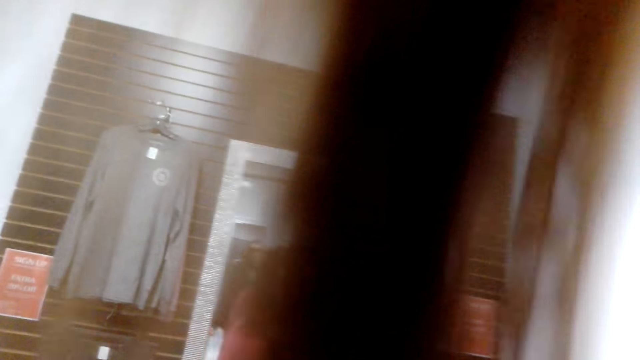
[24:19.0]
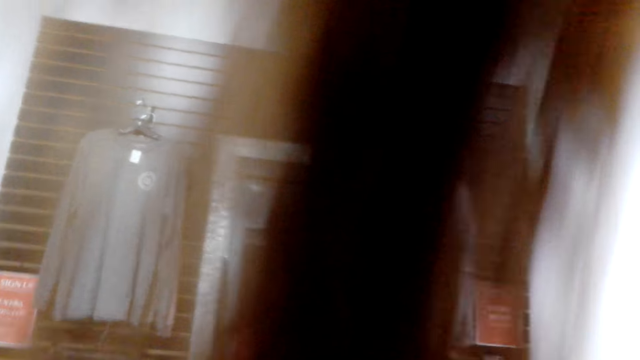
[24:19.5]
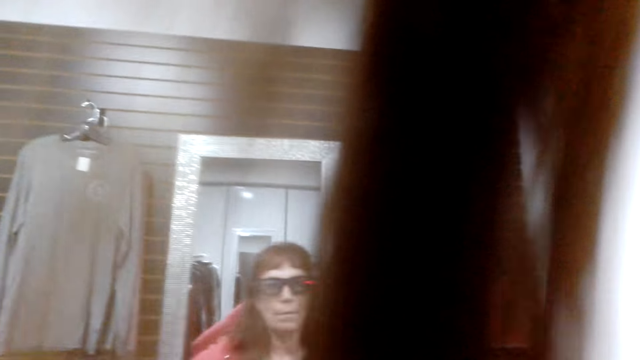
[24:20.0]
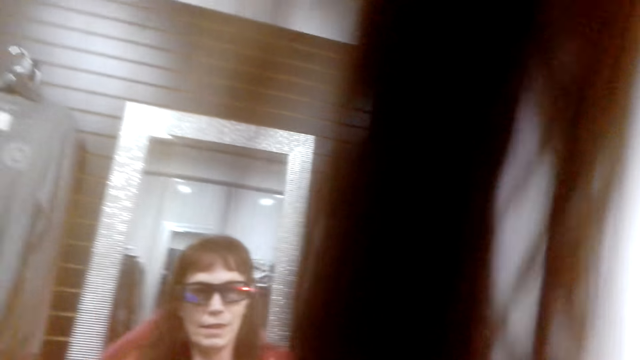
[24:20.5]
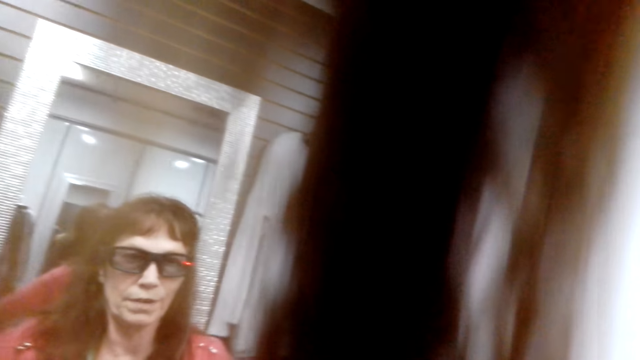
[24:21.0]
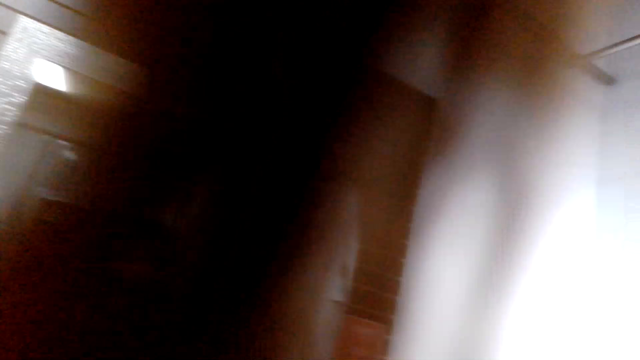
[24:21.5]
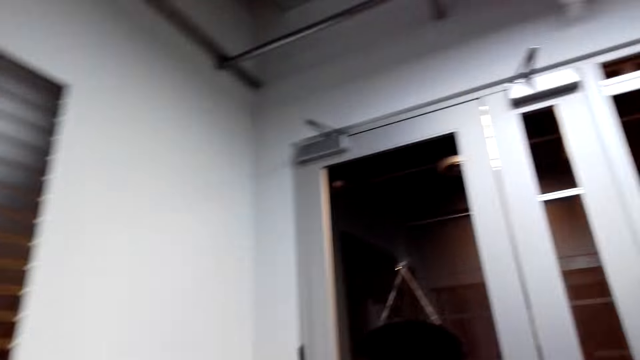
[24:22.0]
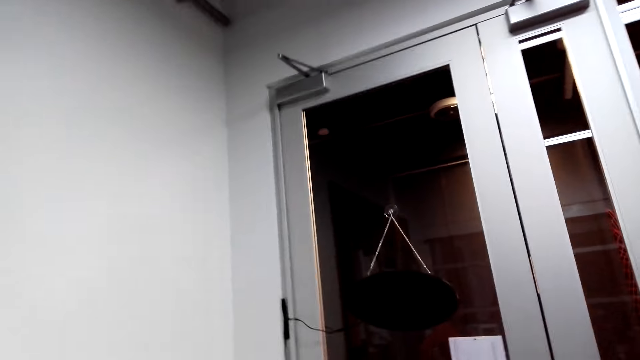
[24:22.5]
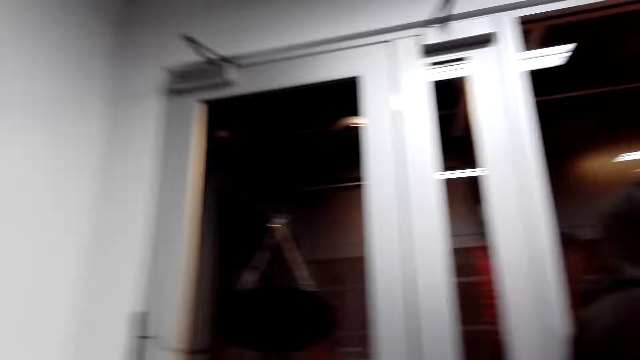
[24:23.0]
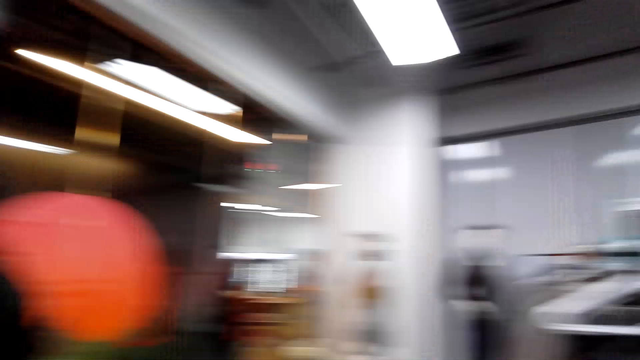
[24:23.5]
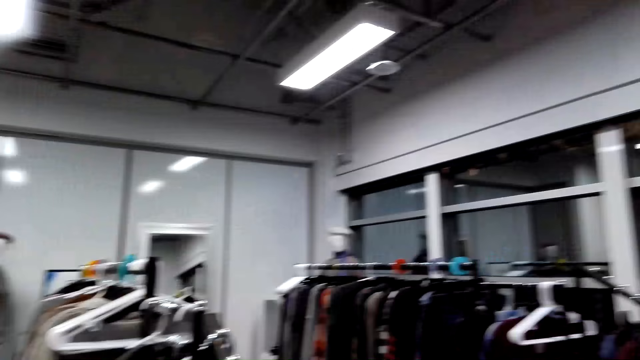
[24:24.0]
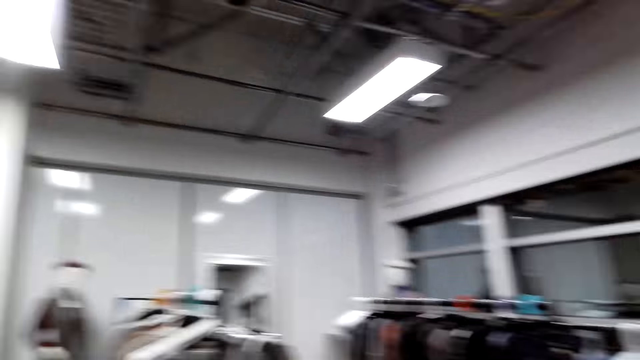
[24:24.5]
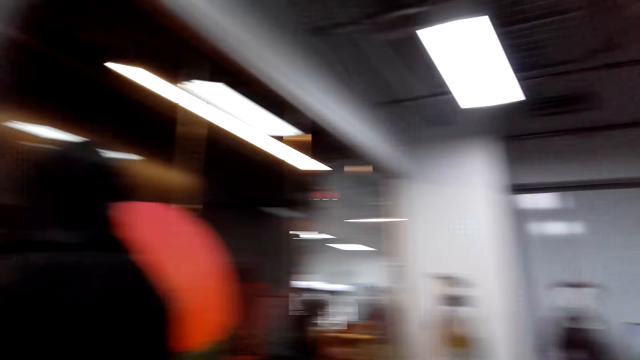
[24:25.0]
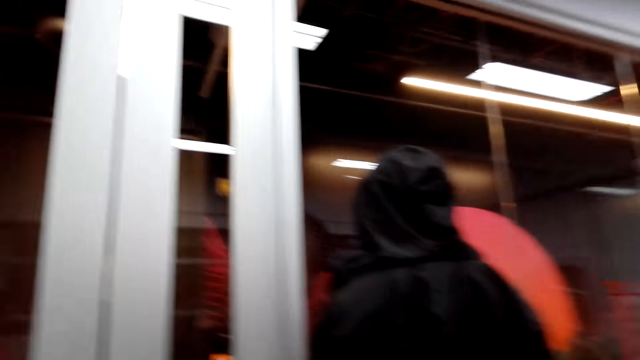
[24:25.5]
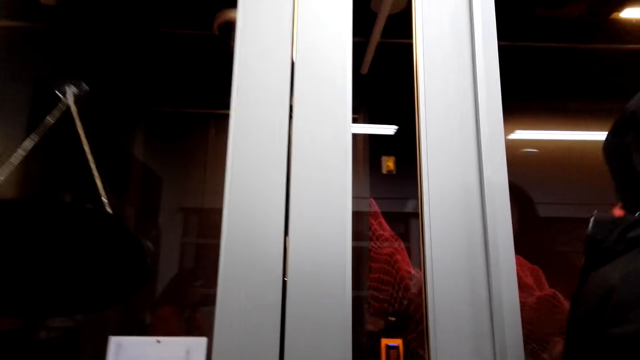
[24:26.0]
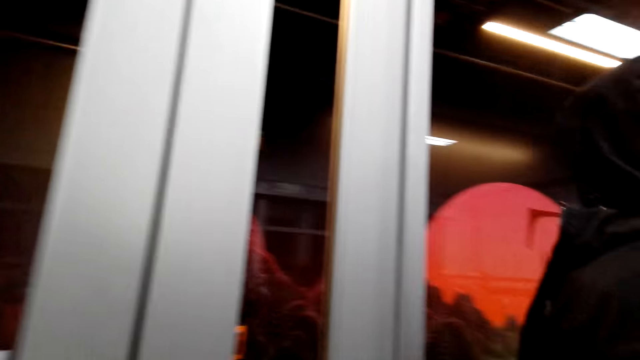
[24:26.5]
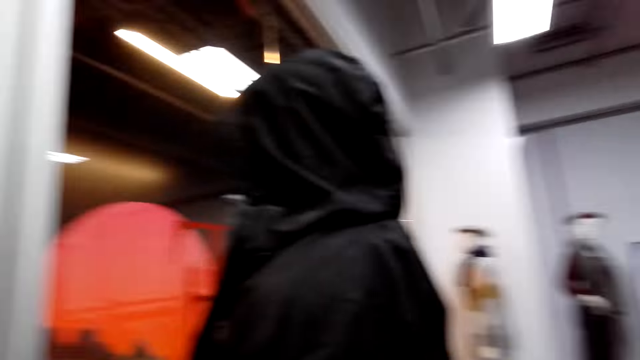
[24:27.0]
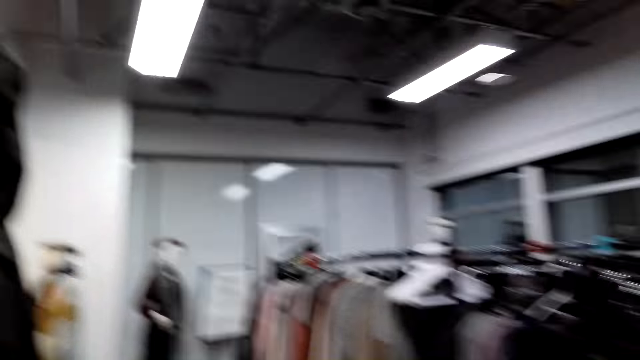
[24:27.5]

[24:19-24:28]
The camera wearer converses with a female. They look around the store.

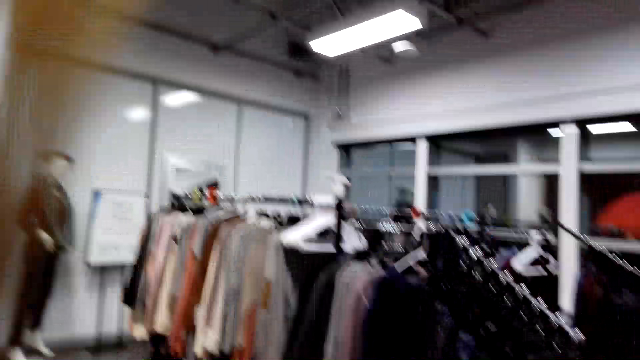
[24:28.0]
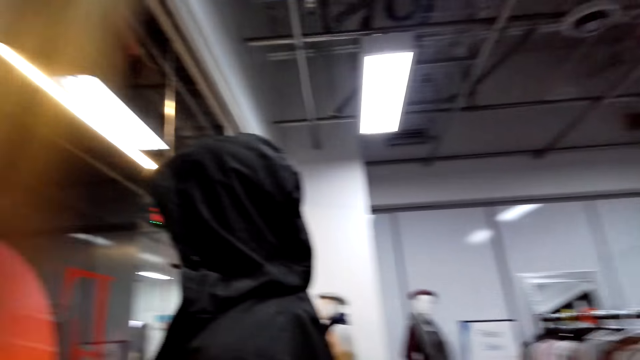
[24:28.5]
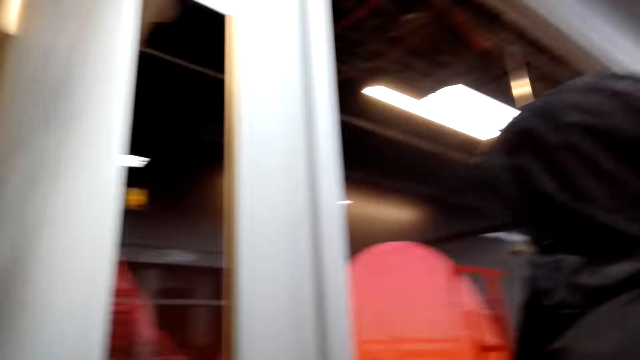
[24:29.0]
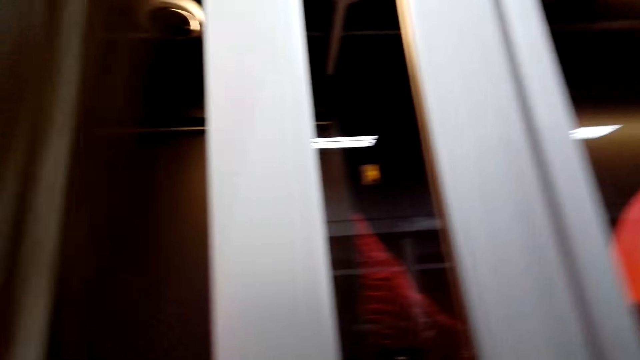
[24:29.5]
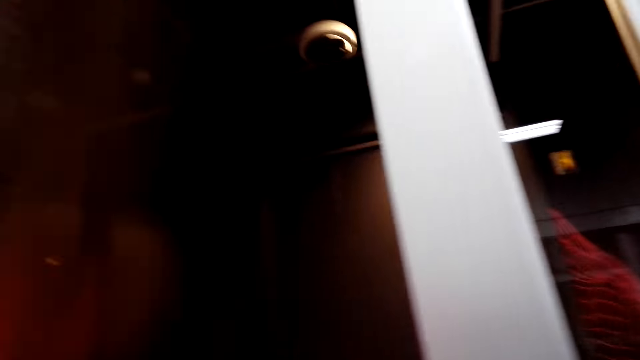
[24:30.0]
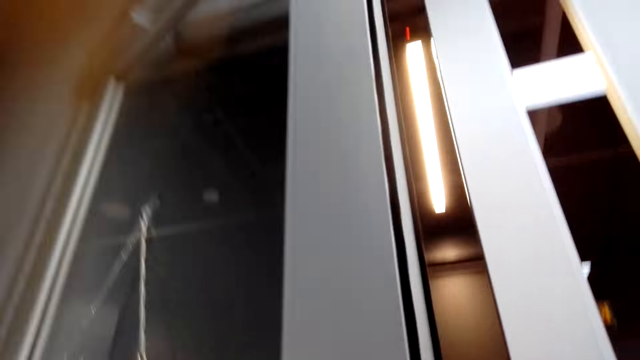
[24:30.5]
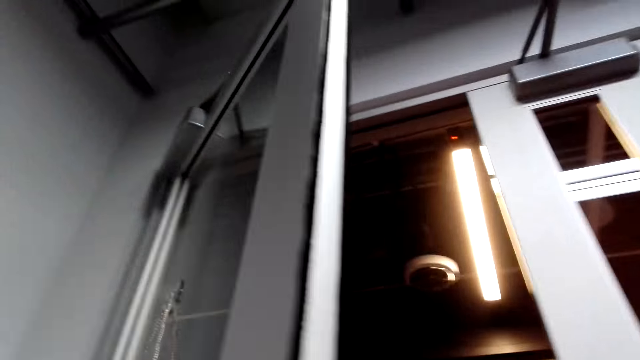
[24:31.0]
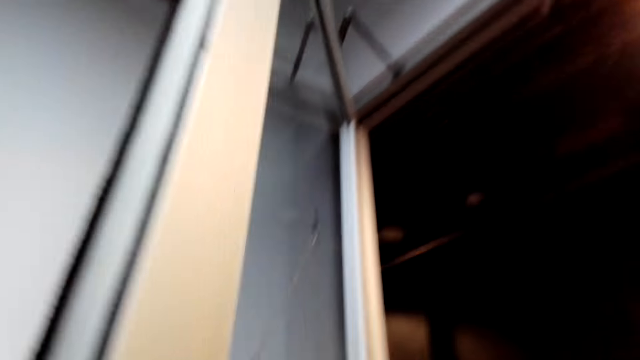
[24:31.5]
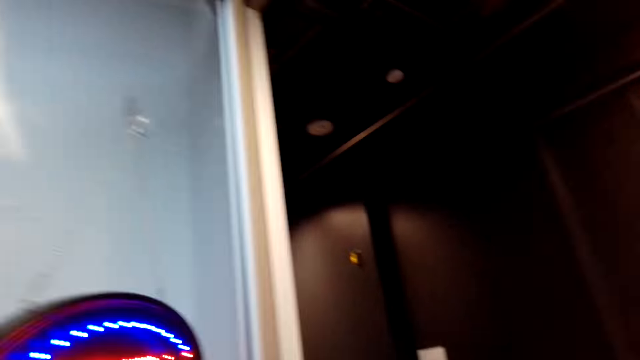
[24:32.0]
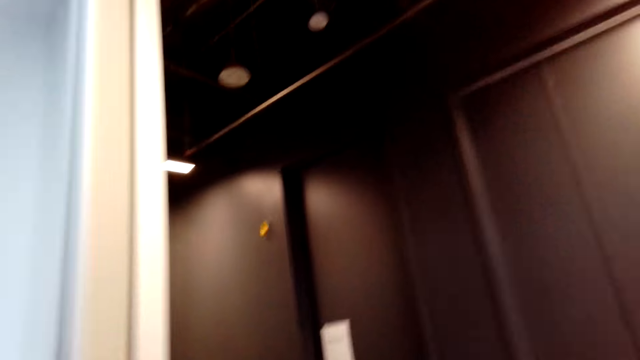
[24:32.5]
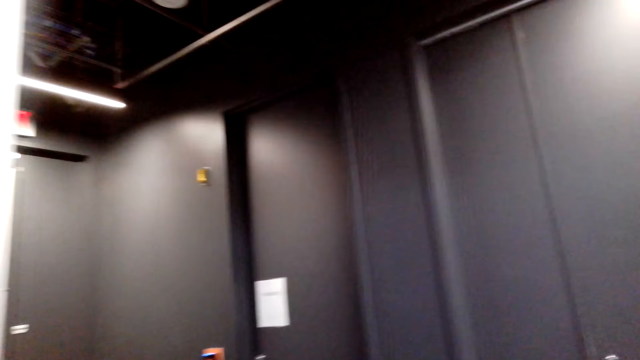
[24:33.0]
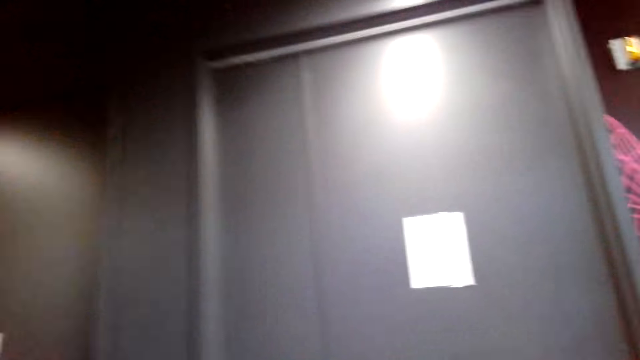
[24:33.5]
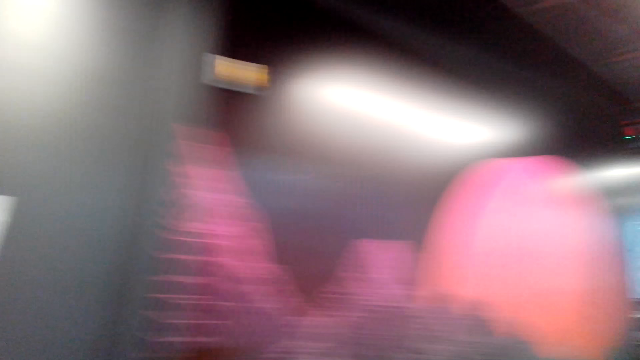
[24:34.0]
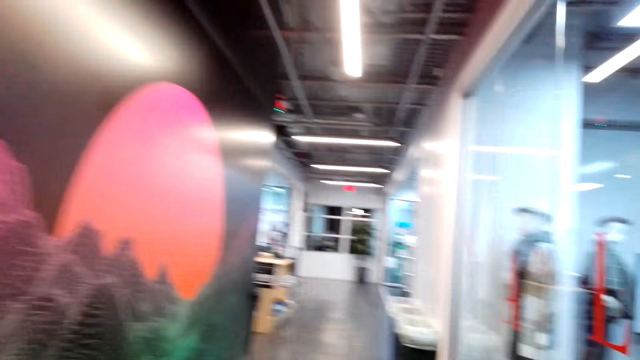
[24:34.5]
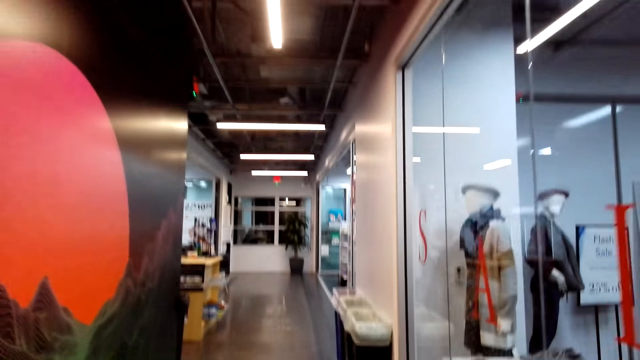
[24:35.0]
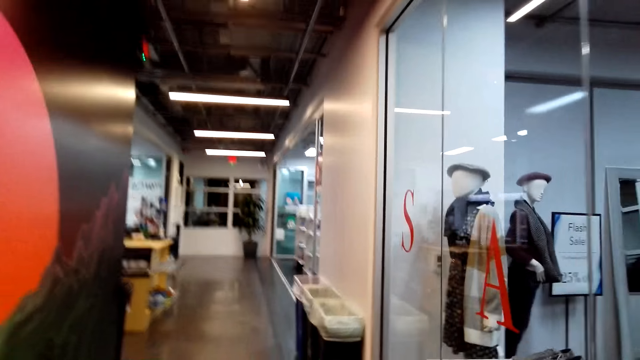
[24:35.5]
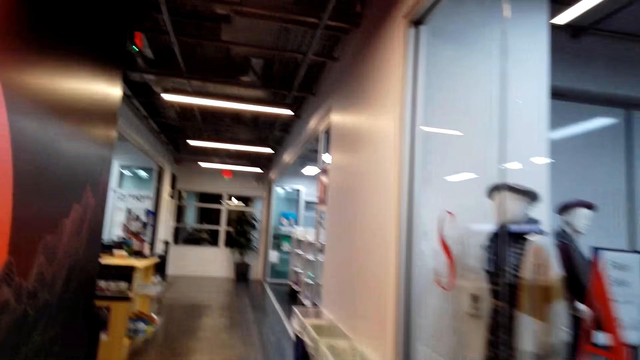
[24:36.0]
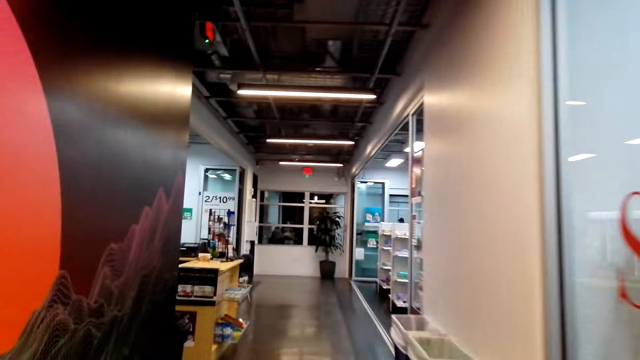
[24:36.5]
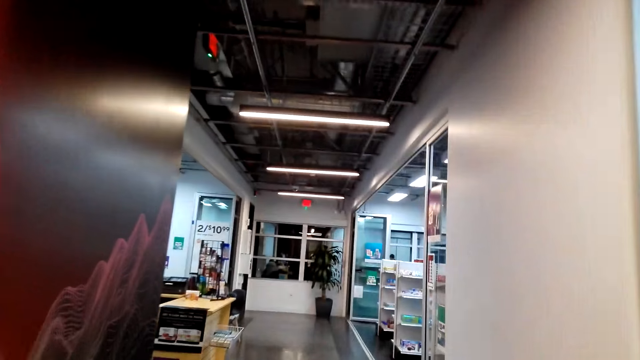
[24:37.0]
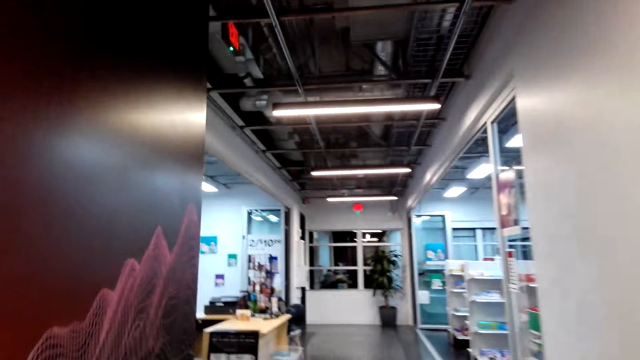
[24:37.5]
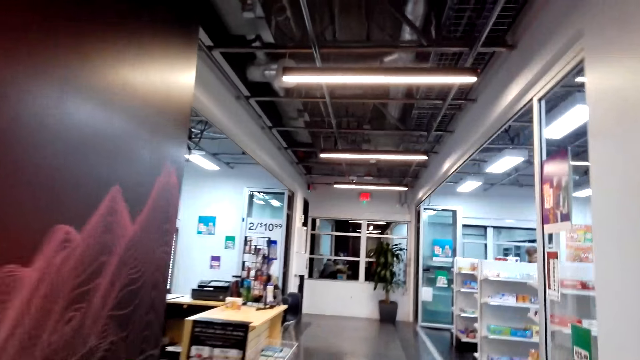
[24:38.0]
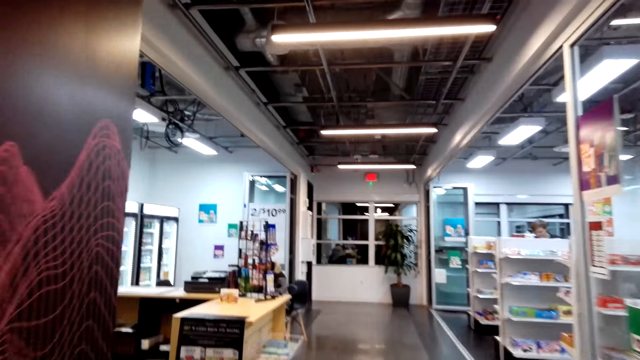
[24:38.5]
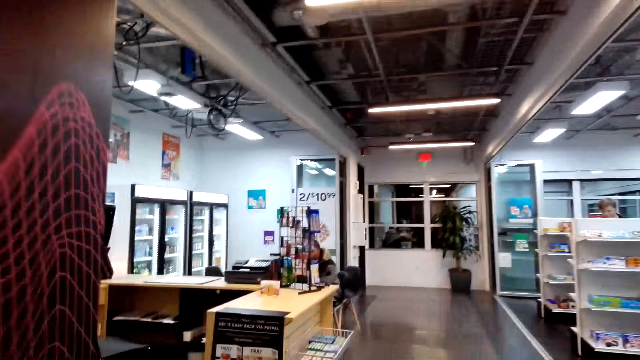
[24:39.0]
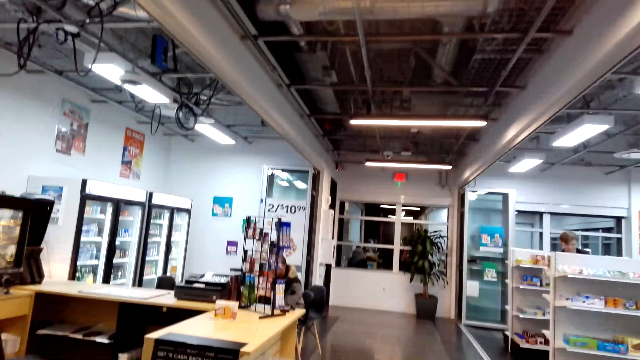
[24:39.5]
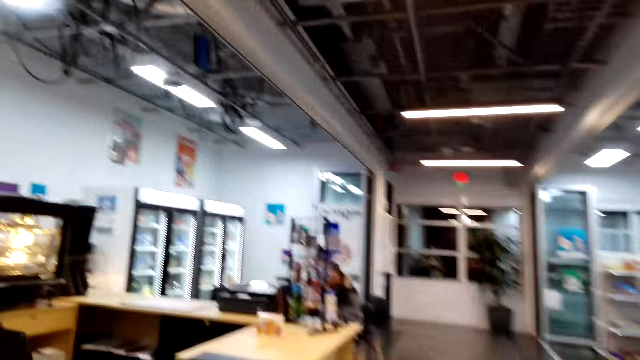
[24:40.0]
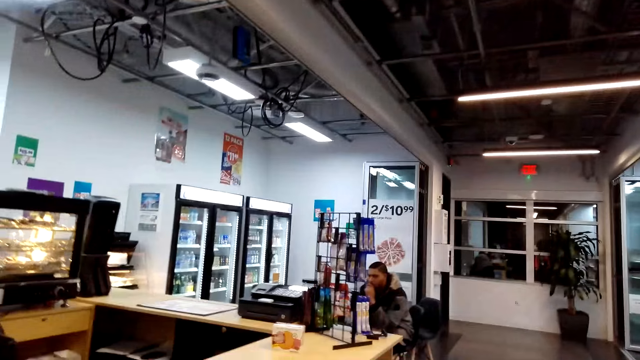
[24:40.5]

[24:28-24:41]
The camera wearer opens the door. They walk to the supermarket. A female walks to the supermarket. The camera wearer converses with the female.
